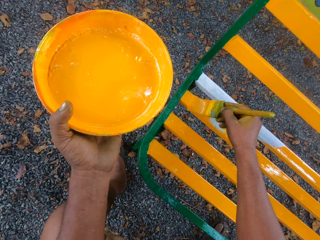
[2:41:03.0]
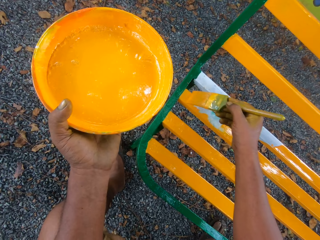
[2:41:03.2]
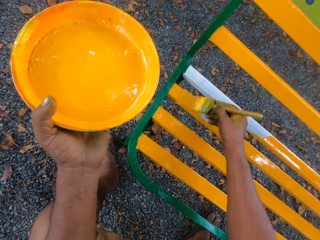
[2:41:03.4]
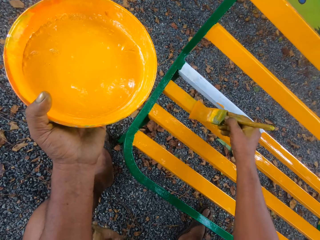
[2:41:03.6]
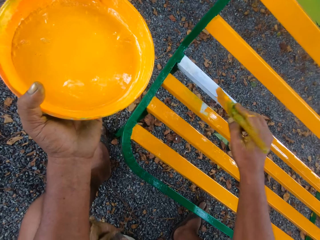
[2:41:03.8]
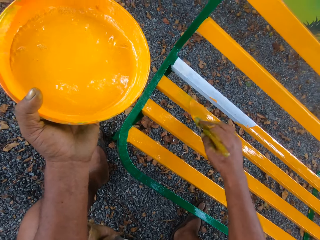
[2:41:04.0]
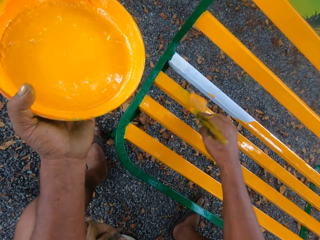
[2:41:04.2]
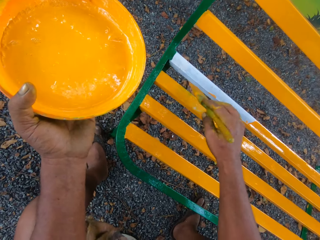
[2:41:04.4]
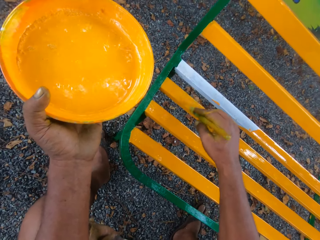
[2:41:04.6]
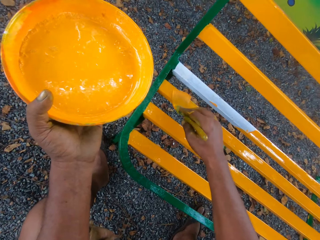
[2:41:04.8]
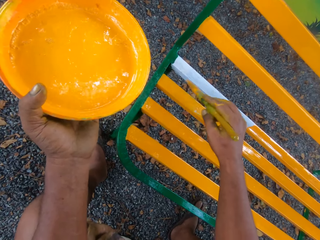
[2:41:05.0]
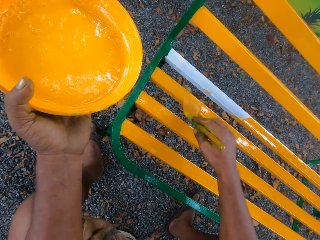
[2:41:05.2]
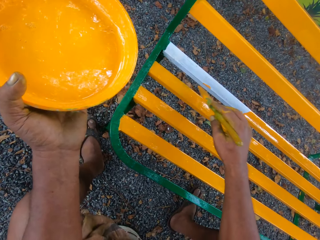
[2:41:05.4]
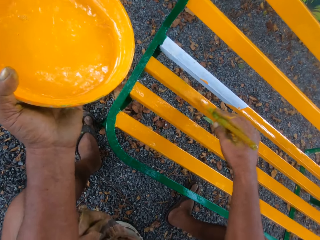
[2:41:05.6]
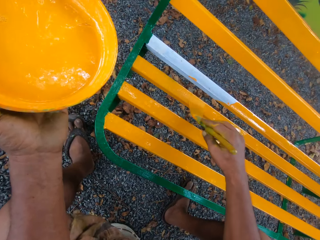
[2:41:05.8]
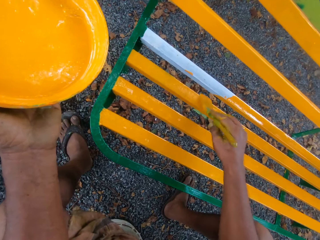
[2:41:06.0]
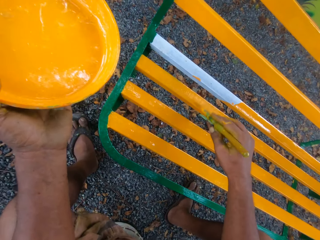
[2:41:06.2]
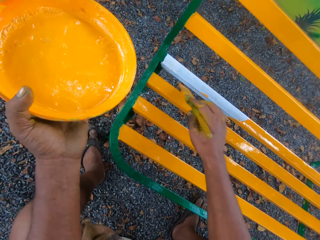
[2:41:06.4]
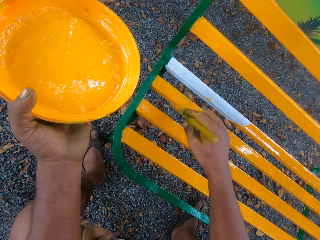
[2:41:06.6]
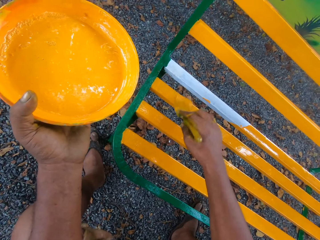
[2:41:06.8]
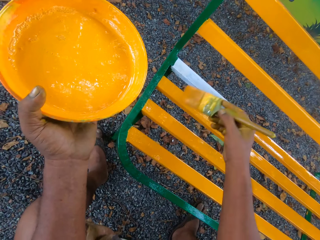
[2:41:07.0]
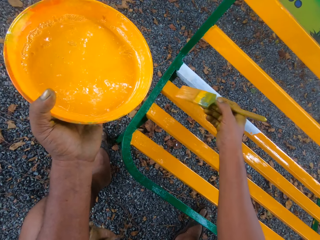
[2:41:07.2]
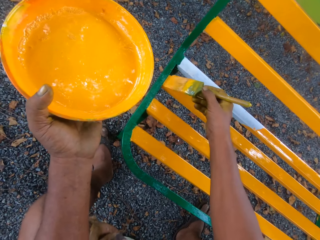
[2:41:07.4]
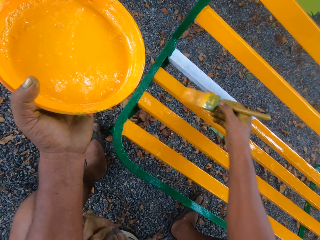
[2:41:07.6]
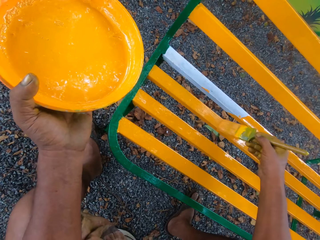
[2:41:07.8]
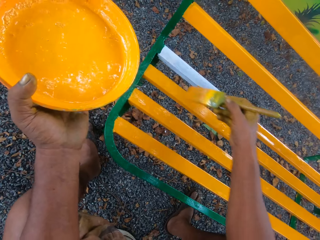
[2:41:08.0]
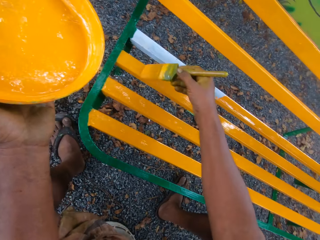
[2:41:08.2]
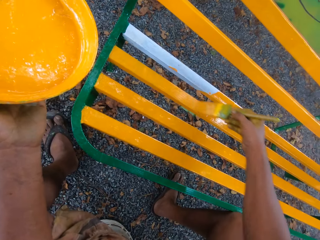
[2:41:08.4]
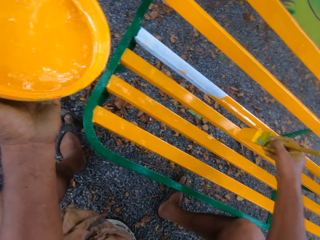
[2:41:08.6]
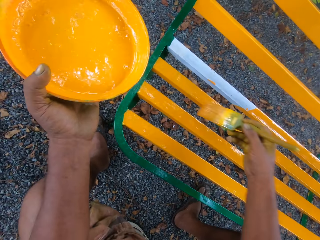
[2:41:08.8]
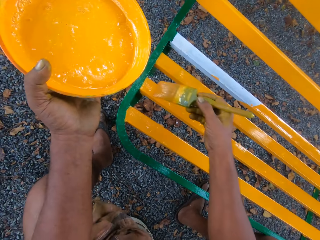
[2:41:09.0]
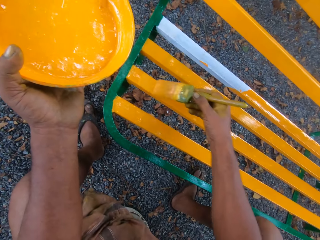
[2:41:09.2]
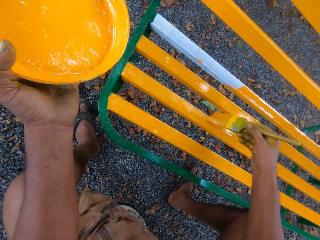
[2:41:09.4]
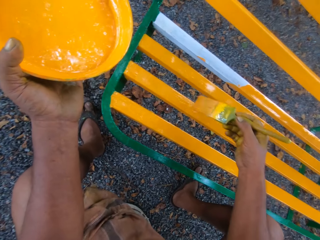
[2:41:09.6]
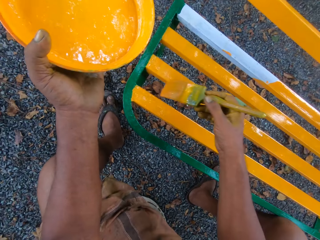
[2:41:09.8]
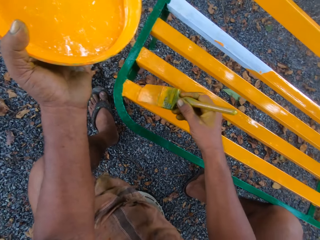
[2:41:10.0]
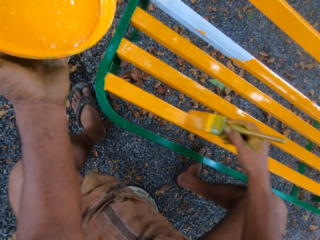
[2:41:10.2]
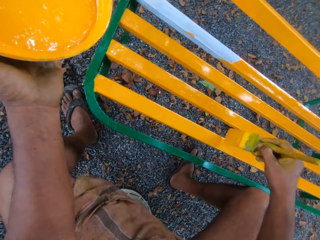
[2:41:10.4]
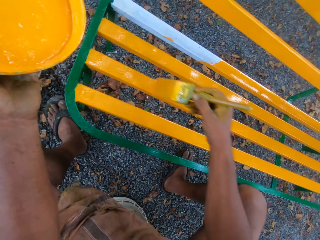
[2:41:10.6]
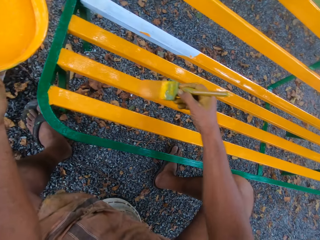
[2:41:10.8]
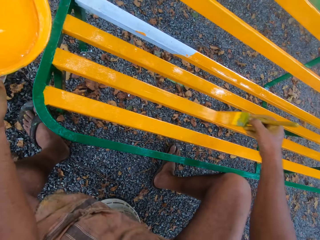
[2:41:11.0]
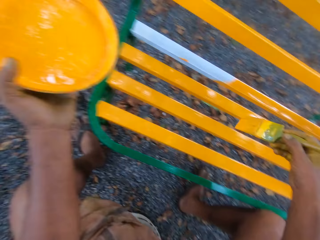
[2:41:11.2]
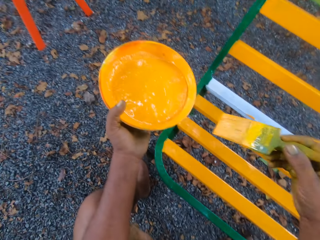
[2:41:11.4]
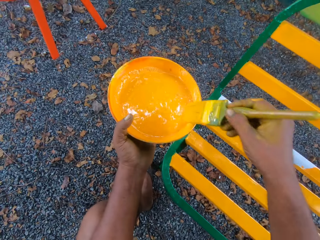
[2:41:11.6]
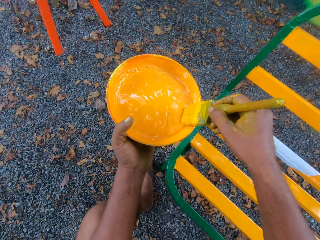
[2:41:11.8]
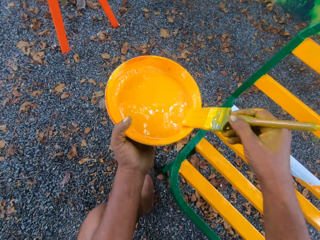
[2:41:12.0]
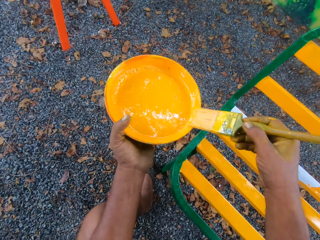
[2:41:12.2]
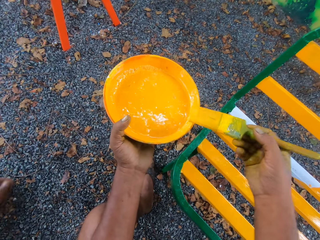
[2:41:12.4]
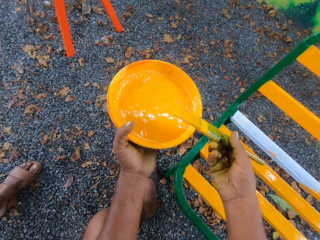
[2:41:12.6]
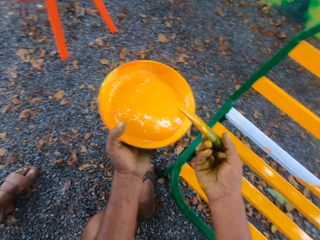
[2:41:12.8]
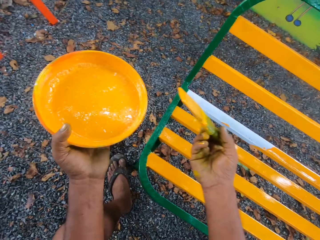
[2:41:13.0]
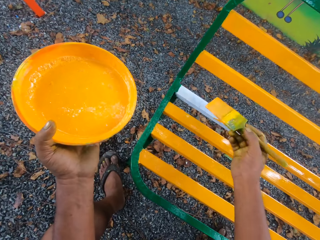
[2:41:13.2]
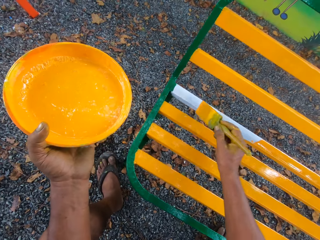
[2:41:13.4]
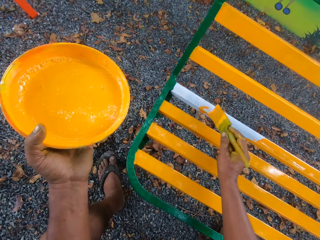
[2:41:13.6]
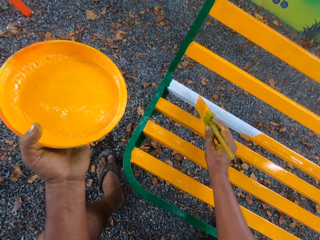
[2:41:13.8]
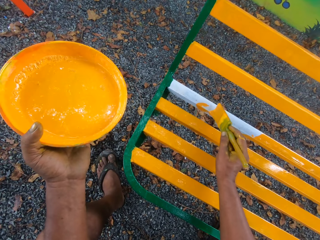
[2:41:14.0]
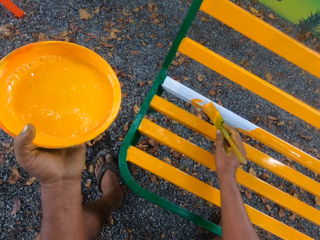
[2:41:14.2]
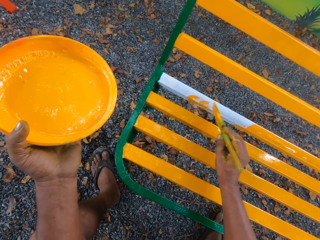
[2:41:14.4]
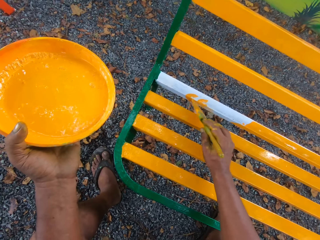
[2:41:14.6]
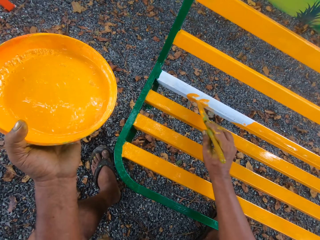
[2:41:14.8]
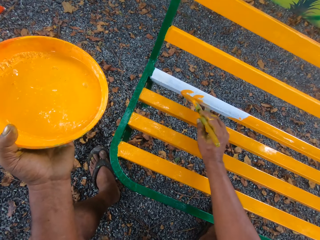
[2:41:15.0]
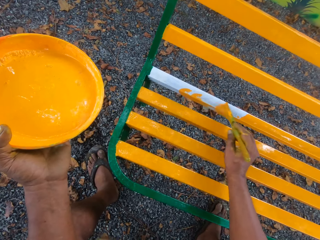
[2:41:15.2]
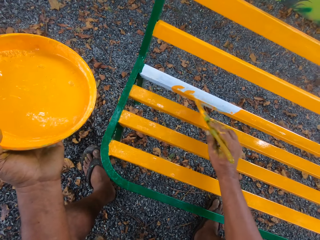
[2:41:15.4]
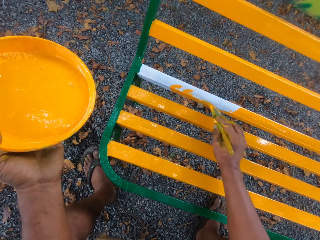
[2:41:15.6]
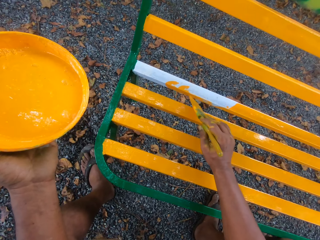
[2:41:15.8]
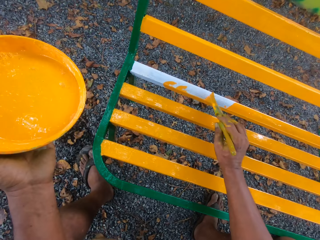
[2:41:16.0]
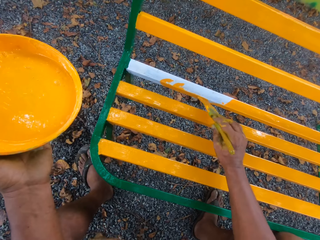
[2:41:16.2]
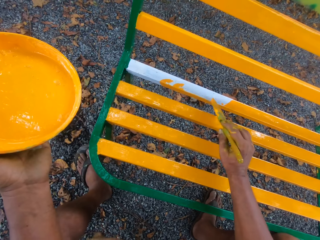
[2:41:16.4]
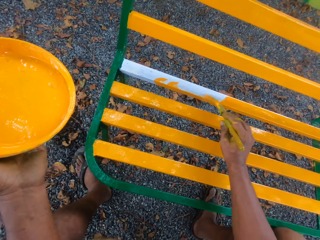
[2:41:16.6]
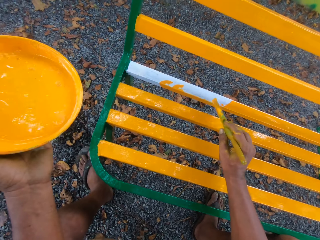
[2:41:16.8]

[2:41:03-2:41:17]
The camera wearer dips the brush into the paint container. A person walks to the chair. The camera wearer paints the bench or chair with the brush.

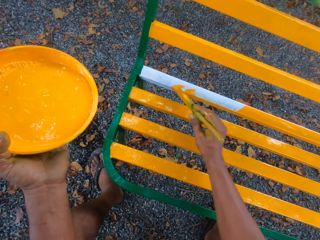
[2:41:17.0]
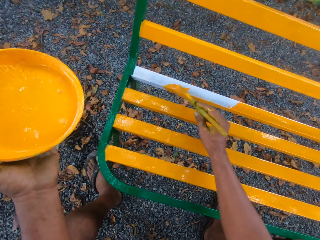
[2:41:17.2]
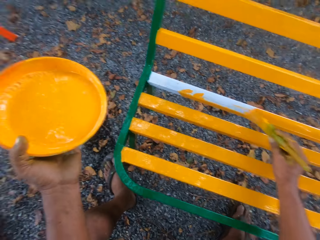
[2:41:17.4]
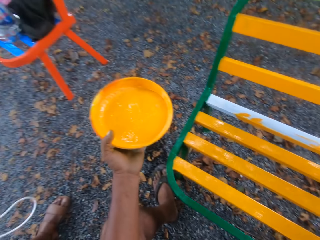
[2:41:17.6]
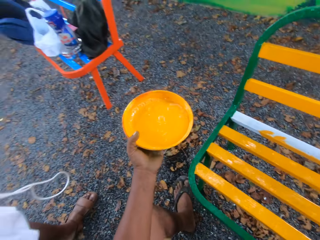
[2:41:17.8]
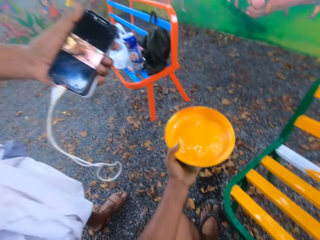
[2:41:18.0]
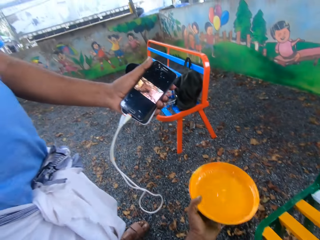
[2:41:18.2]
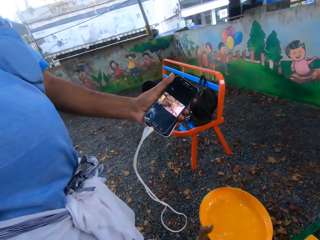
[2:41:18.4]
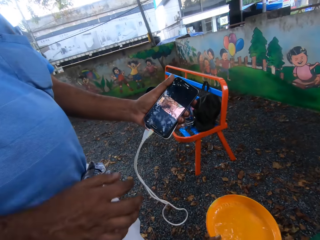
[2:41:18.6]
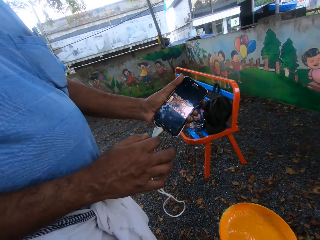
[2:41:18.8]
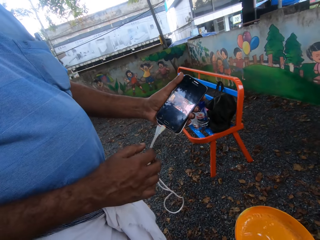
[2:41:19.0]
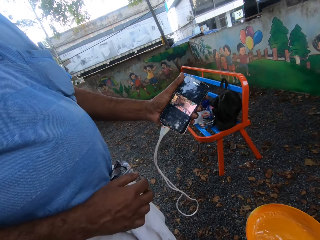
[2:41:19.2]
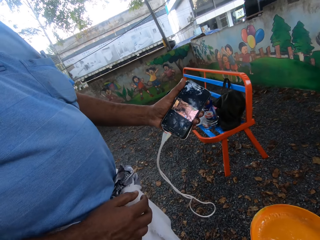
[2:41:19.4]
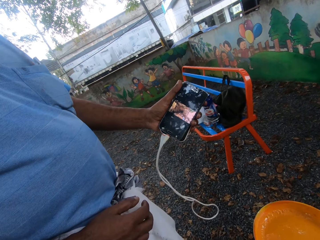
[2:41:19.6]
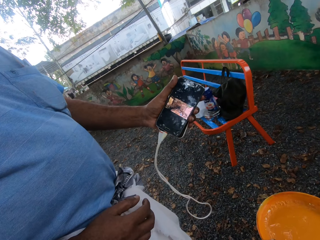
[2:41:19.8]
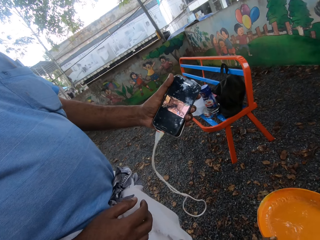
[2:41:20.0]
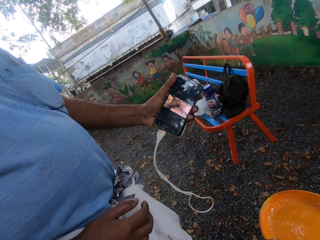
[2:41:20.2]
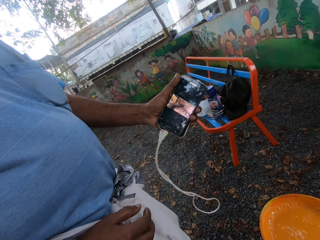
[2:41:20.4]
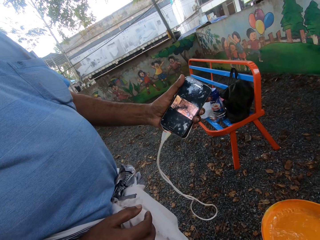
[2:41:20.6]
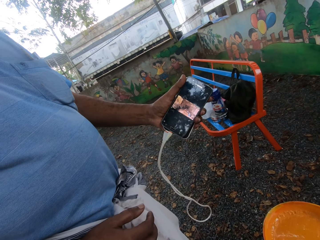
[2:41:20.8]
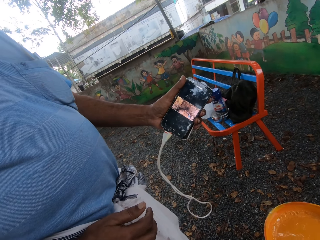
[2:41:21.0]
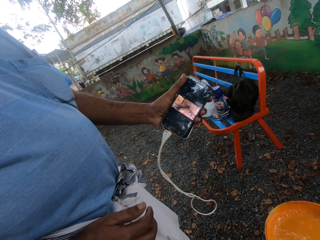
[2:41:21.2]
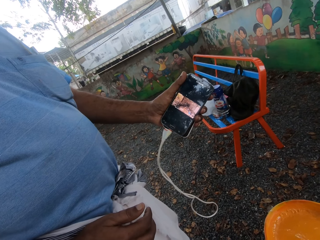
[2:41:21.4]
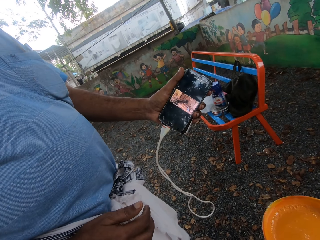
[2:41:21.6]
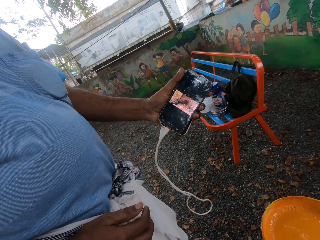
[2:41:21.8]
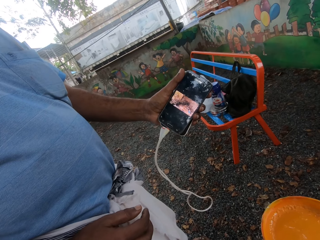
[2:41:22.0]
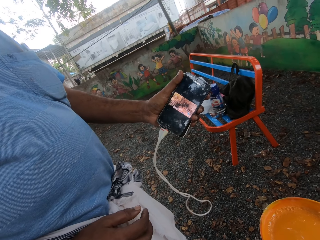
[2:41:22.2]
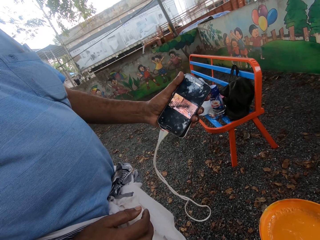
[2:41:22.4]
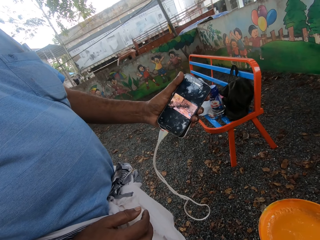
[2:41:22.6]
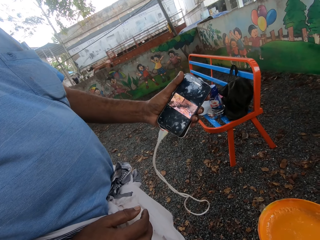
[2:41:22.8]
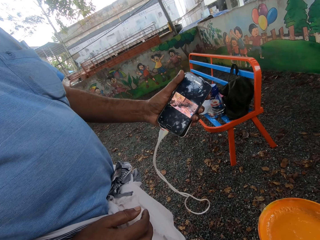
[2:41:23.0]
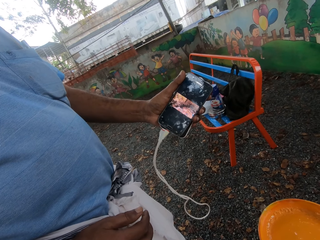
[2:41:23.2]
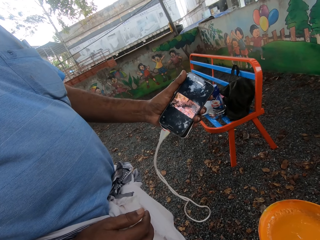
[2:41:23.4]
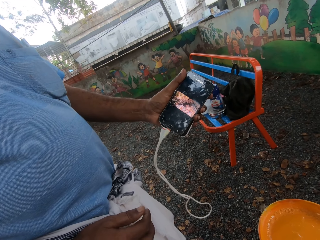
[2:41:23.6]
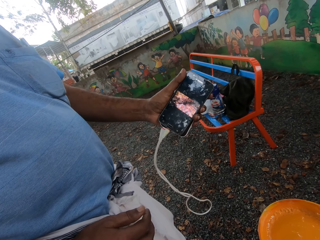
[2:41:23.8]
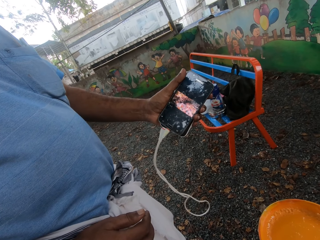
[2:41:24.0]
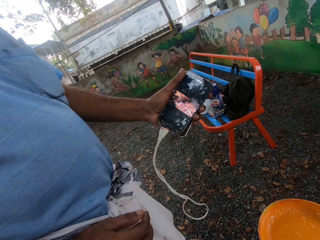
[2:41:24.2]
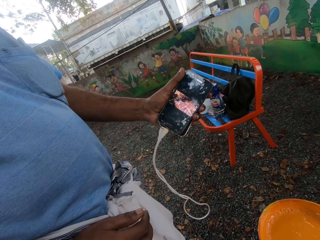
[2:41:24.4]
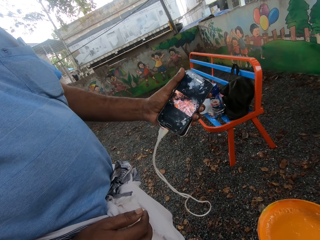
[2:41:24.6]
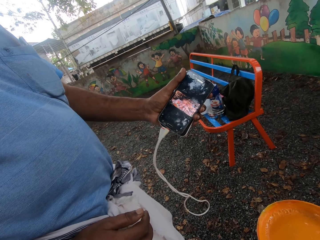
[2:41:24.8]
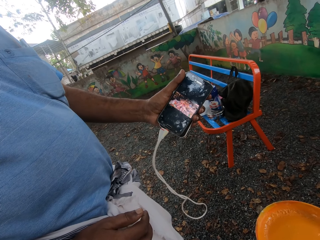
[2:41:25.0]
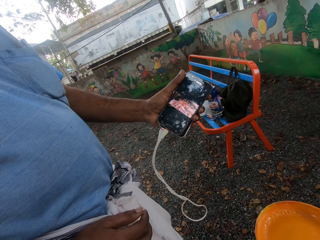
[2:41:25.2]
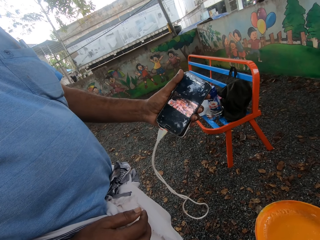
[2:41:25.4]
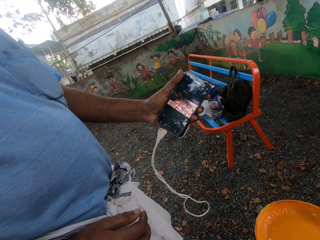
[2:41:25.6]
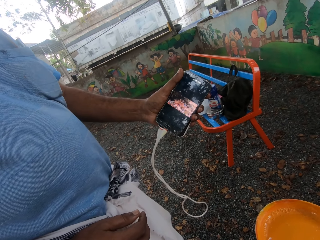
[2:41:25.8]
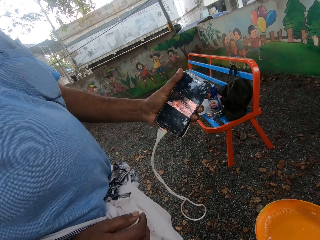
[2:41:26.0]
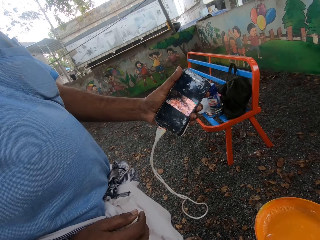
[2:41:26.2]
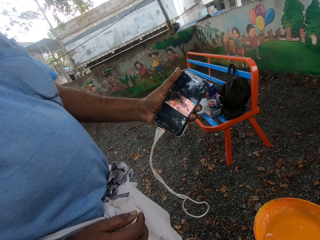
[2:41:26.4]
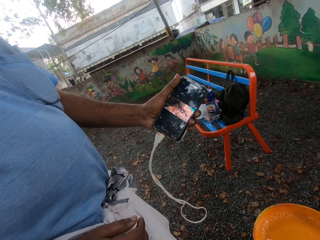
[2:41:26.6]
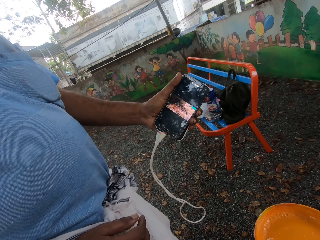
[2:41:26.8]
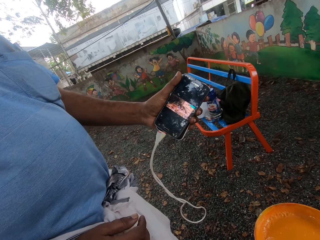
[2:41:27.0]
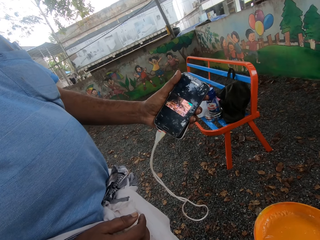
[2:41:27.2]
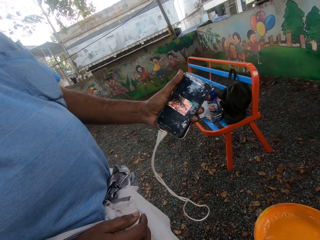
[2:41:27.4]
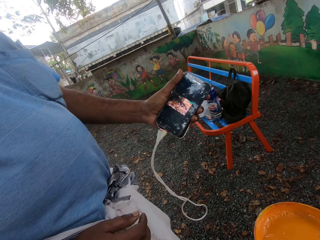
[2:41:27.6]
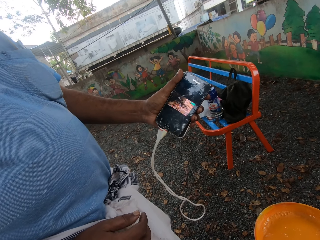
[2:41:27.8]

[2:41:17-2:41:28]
A person touches a phone. The camera wearer looks at the phone.
